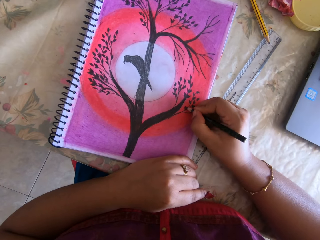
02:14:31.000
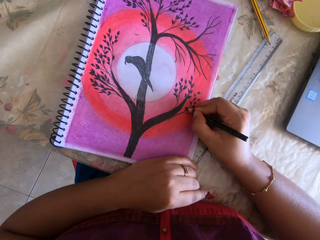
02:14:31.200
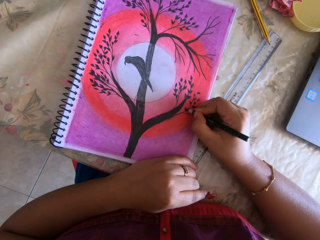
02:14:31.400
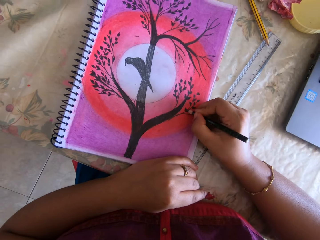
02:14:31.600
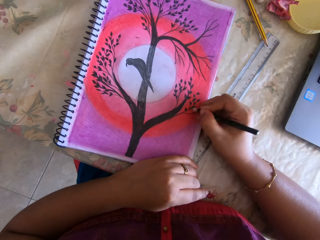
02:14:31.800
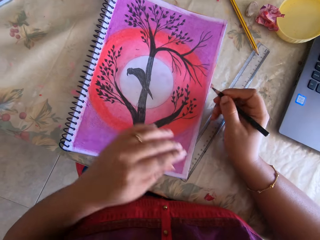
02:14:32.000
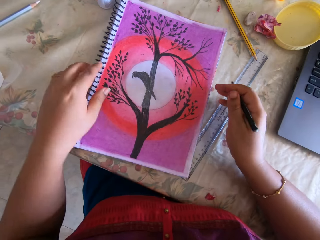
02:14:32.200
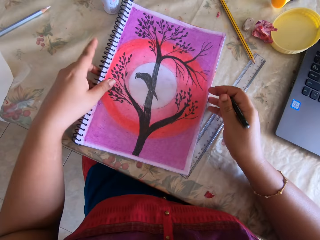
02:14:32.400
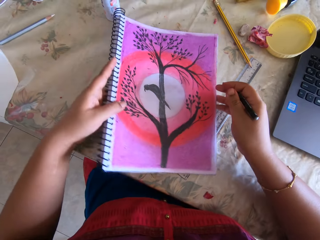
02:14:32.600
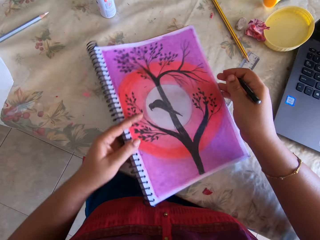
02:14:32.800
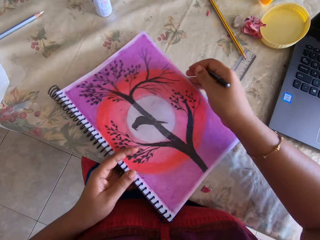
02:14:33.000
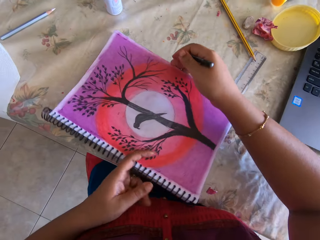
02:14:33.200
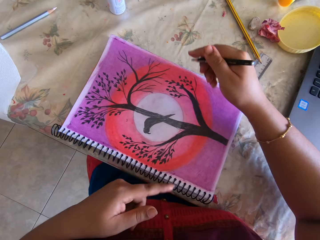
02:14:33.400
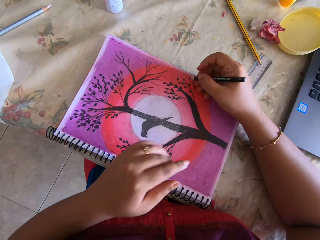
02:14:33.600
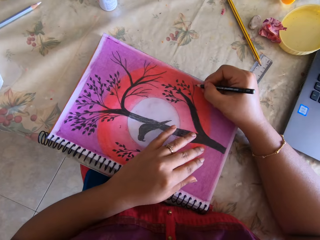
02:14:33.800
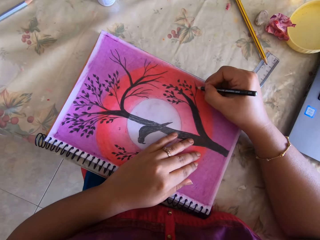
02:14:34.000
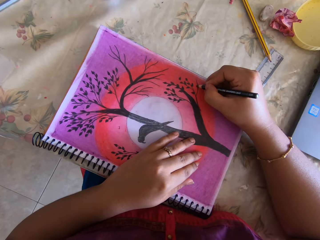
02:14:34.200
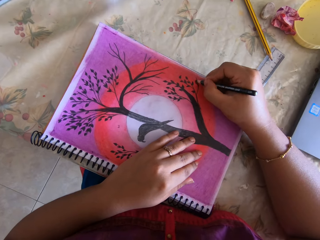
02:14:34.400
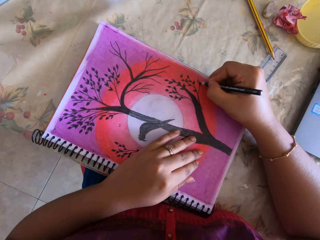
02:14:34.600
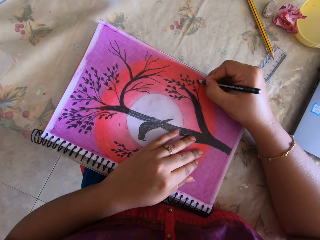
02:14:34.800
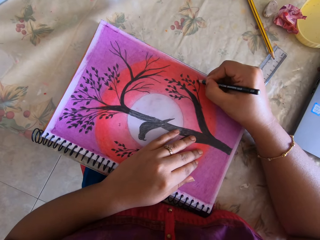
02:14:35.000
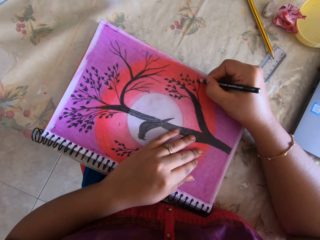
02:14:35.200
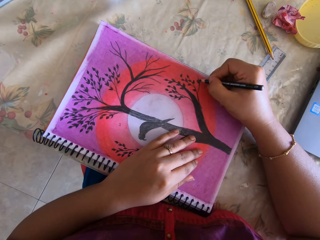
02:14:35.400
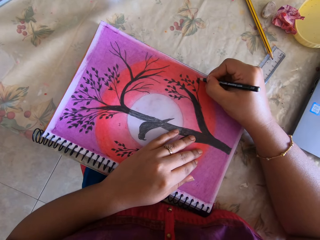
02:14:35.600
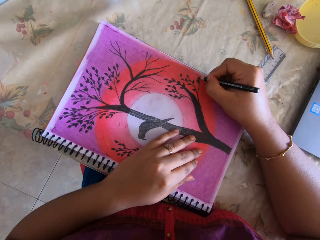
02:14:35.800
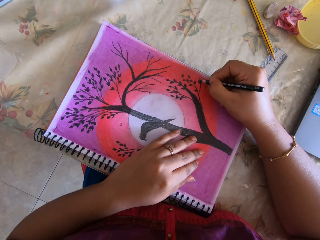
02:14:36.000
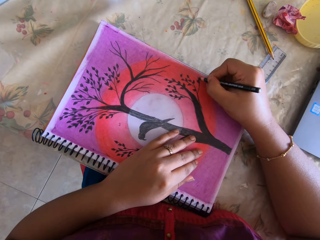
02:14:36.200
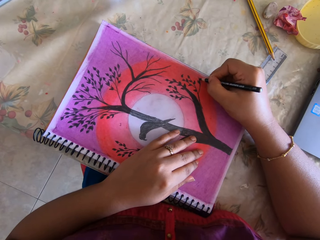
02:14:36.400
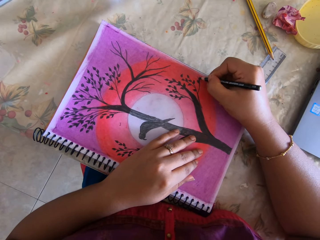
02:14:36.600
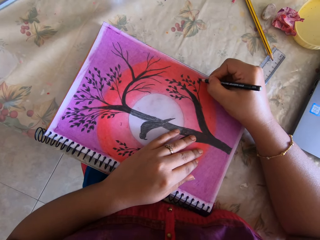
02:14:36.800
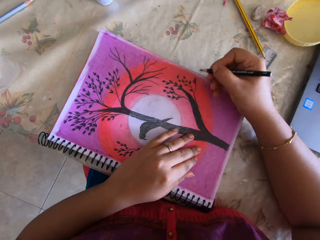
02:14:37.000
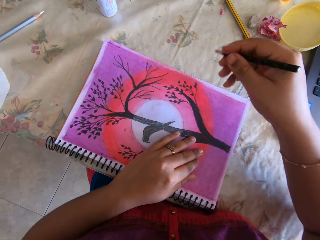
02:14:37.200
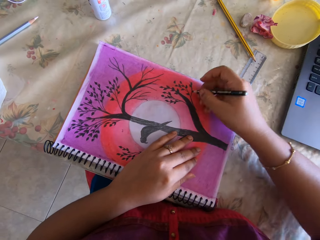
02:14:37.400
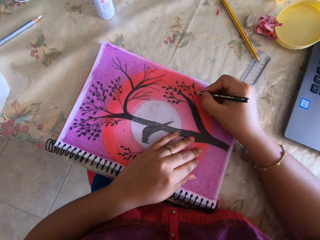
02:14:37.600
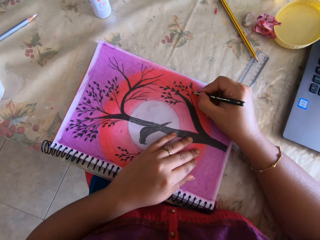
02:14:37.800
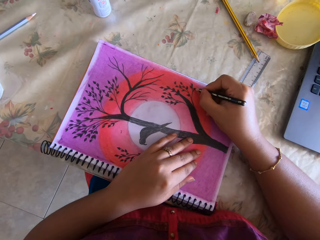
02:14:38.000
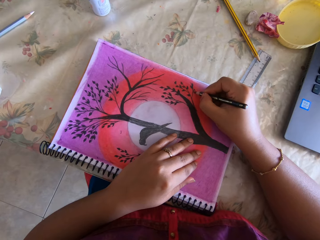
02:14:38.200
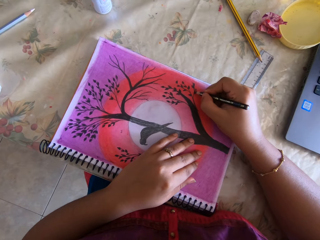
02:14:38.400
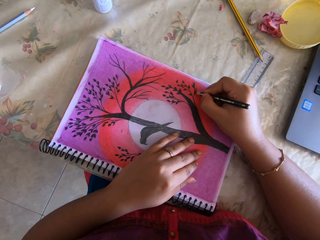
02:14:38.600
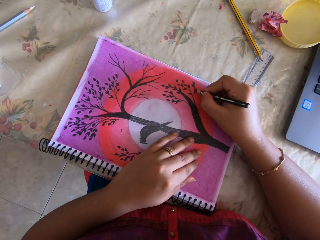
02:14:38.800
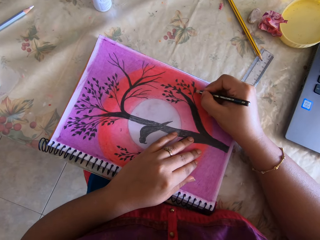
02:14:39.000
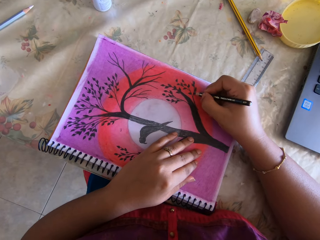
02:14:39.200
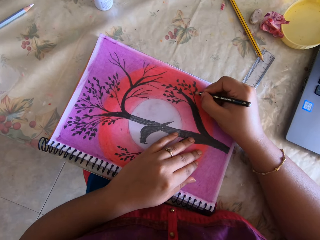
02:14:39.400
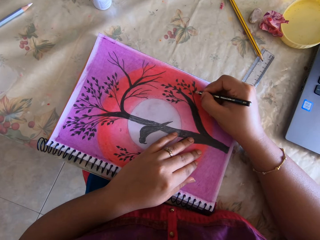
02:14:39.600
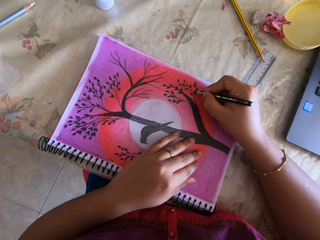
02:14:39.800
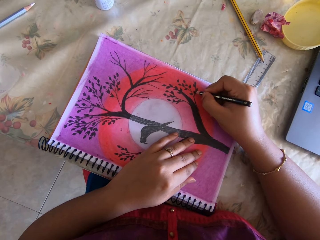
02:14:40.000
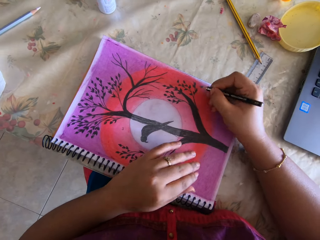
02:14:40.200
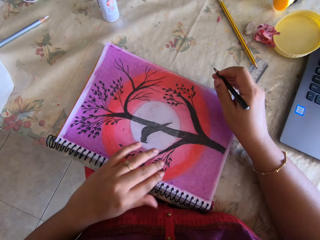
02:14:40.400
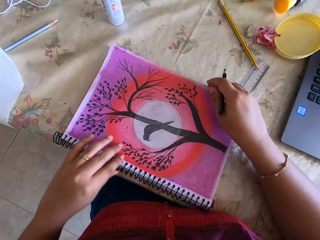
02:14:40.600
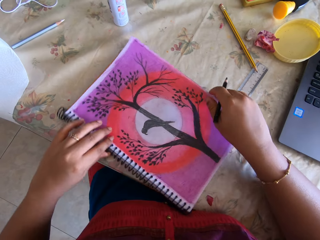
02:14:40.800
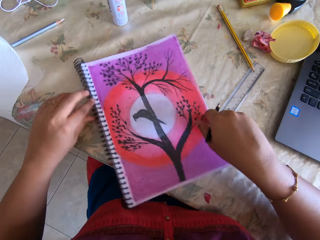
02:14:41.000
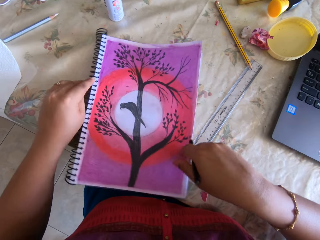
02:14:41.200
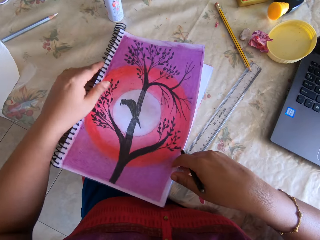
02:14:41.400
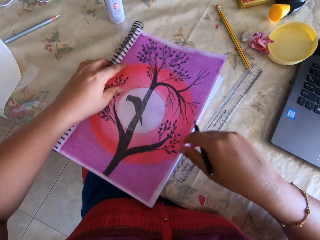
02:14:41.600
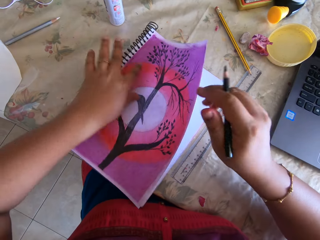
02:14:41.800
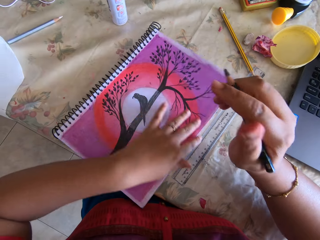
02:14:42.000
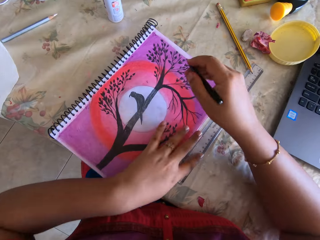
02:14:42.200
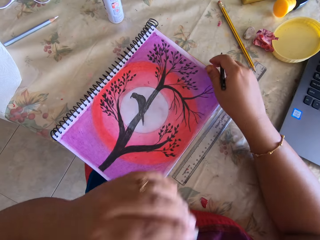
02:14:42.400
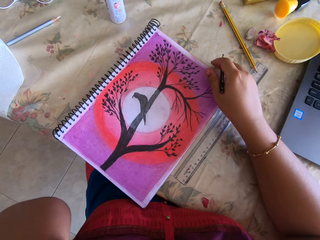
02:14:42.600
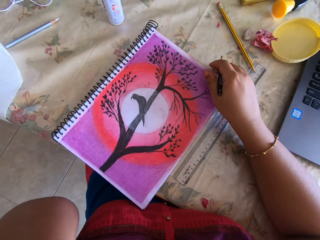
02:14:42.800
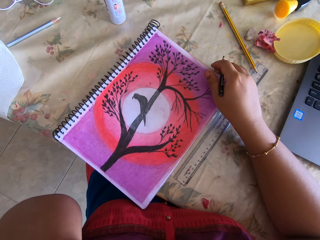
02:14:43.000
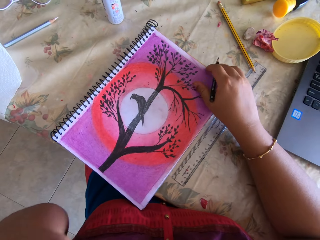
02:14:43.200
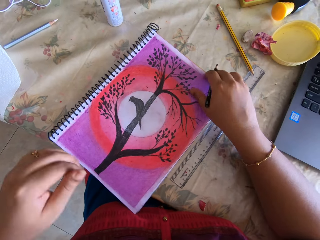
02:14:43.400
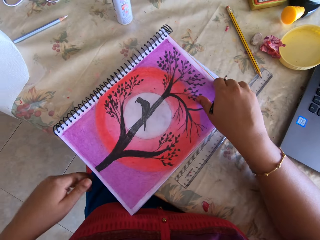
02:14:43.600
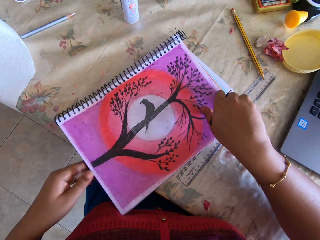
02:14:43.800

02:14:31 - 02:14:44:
The camera wearer moves the book on the table with both hands. She tilts the book. She draws in the book with the black marker with her right hand. She moves the book on the table with both hands. She tilts the book.

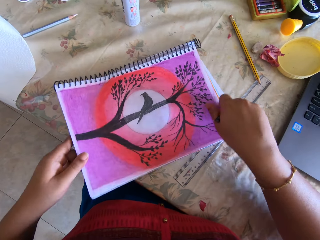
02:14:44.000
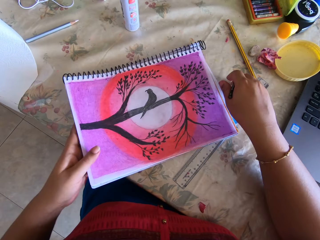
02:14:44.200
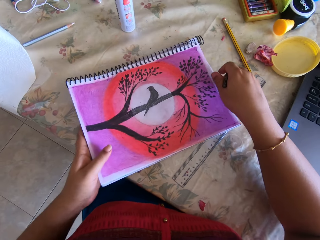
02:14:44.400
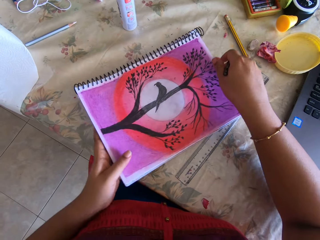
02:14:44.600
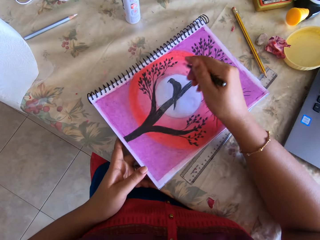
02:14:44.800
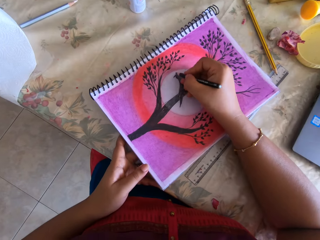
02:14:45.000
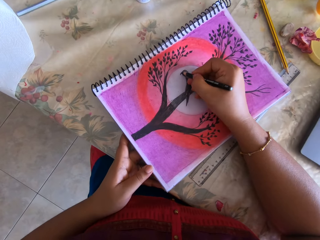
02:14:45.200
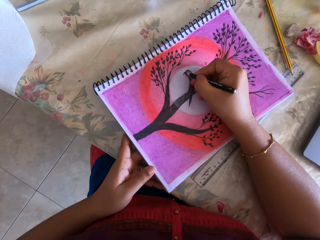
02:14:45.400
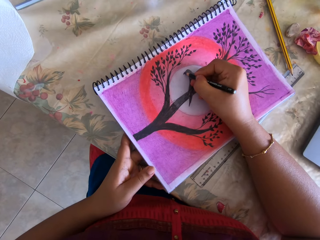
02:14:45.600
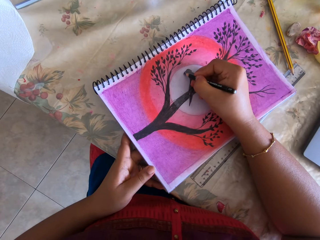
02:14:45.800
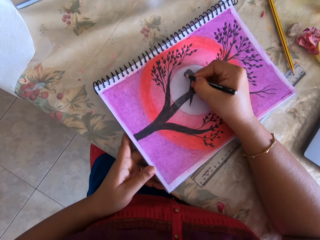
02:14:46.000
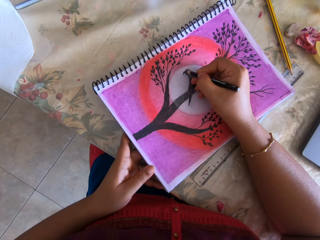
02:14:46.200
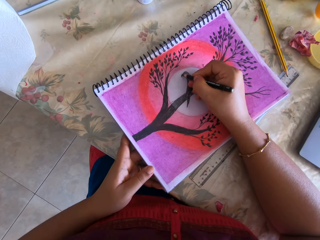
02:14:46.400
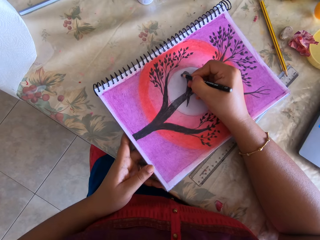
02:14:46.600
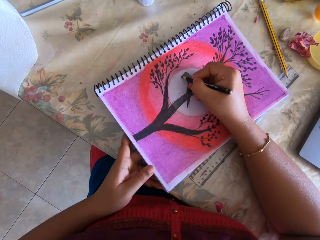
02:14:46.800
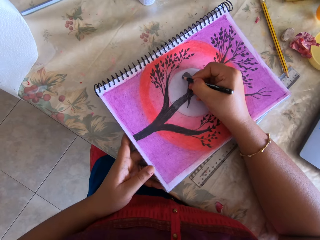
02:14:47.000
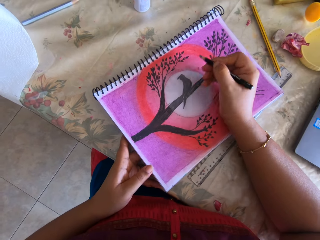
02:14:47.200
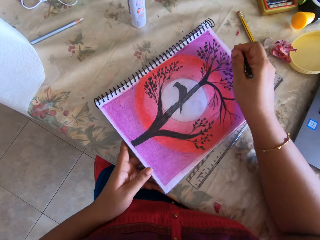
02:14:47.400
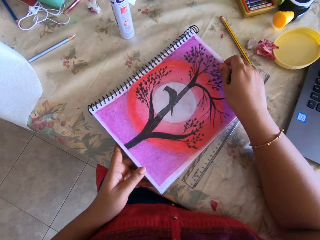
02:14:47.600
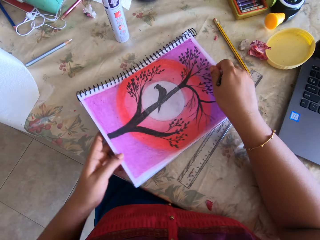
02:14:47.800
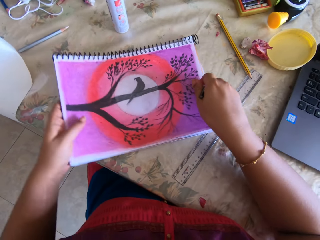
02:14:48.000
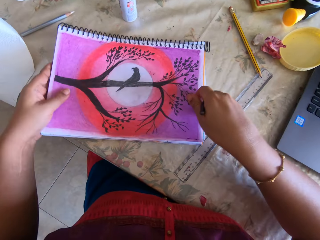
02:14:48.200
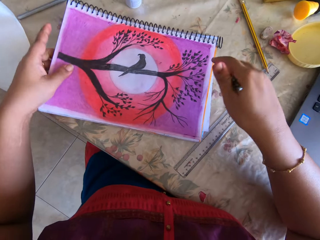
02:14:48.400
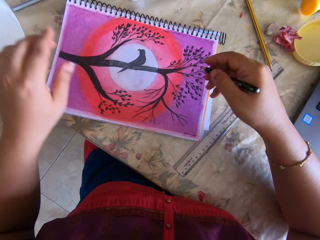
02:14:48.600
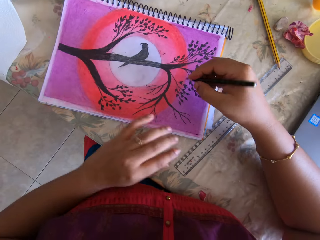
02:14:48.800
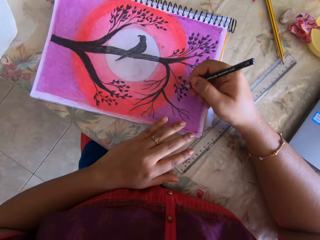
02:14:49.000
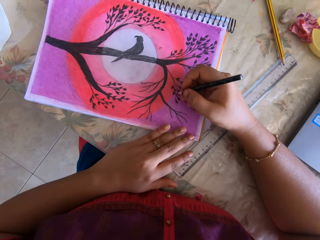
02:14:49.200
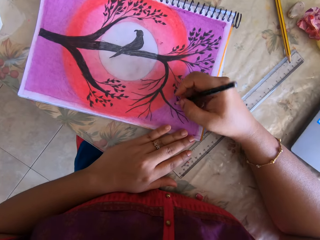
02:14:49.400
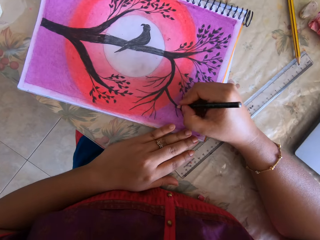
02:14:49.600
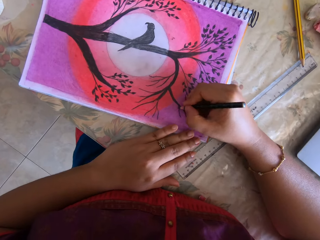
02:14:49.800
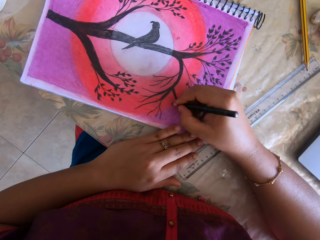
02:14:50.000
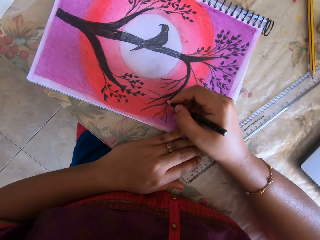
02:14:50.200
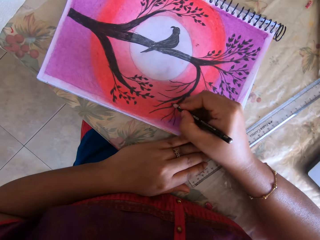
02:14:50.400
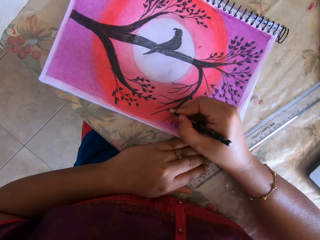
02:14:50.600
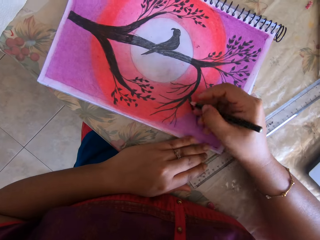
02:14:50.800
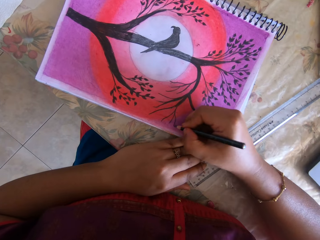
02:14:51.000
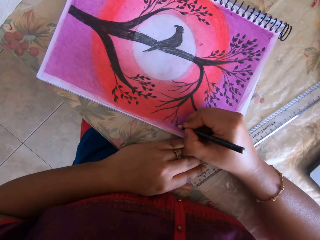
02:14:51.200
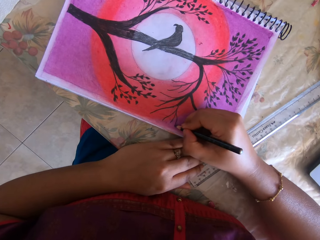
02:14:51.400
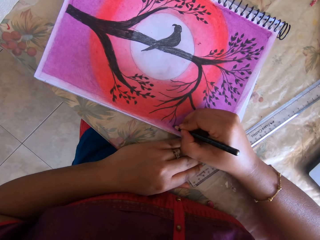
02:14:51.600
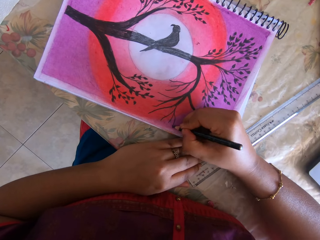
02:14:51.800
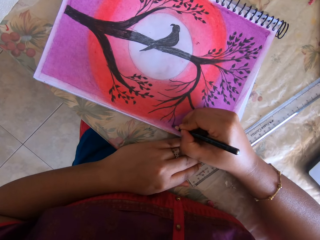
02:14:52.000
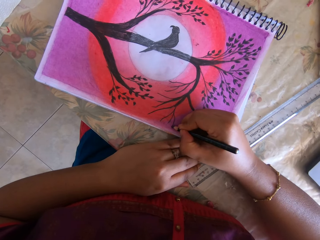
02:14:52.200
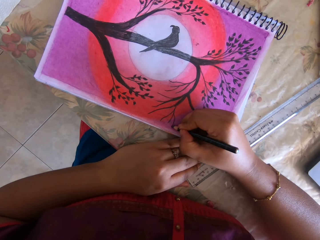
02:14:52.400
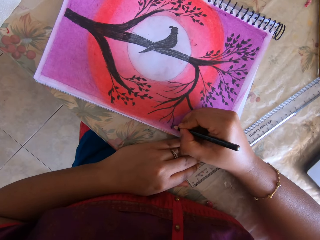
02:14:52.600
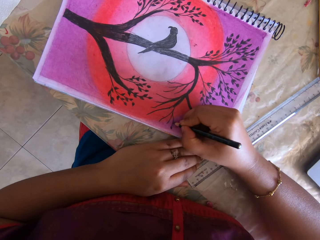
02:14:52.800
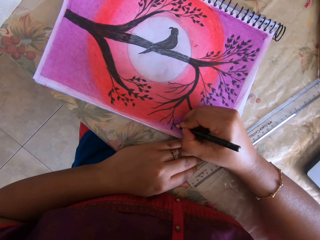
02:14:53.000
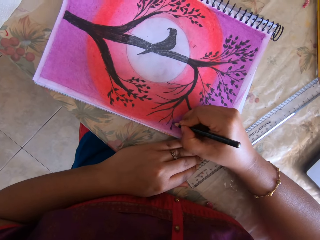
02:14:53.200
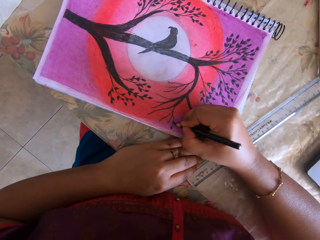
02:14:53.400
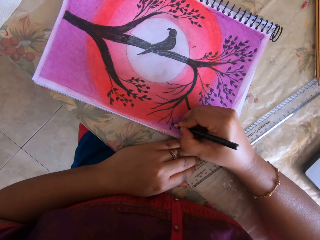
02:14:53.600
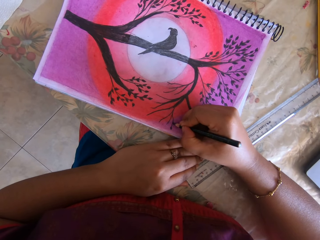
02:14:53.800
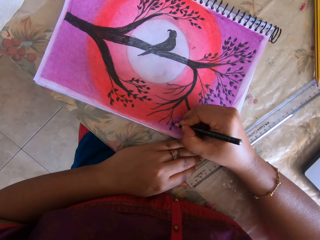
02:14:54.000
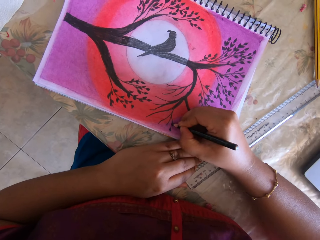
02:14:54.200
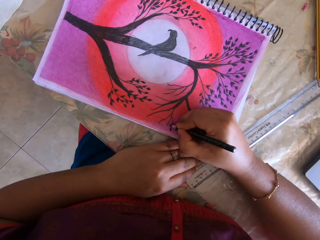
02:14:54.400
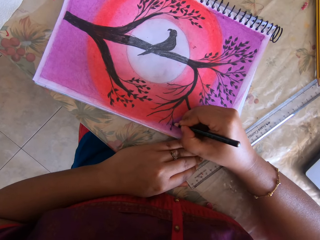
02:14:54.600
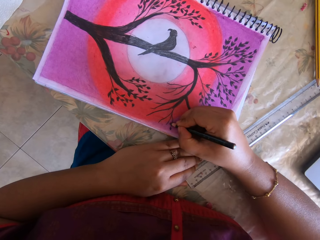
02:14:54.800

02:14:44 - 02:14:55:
The camera wearer draws in the book with the black marker with her right hand. She moves the book on the table with both hands. She tilts the book. She draws in the book with the black marker with her right hand.
